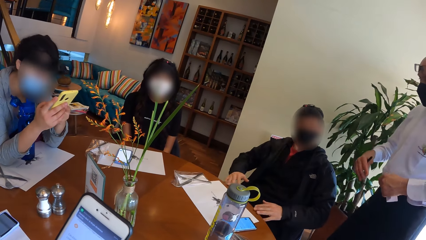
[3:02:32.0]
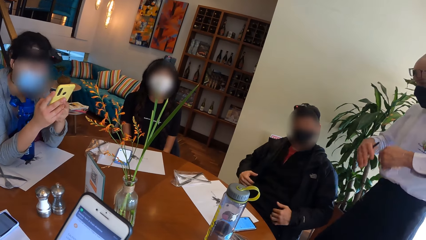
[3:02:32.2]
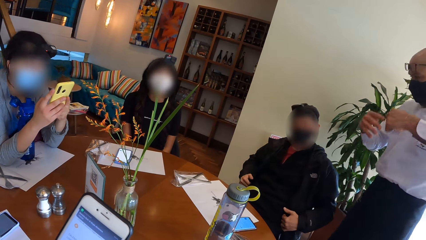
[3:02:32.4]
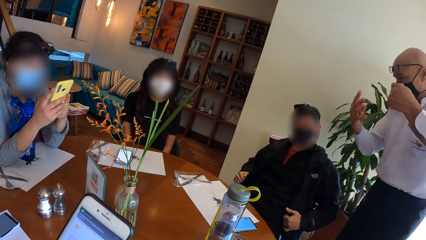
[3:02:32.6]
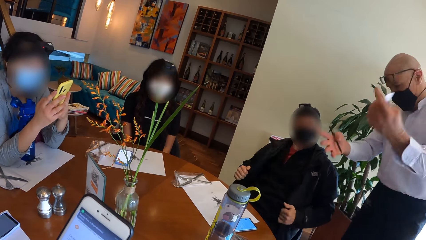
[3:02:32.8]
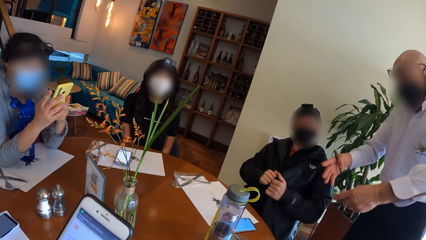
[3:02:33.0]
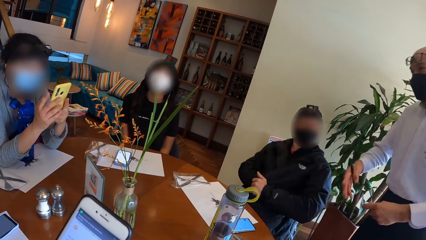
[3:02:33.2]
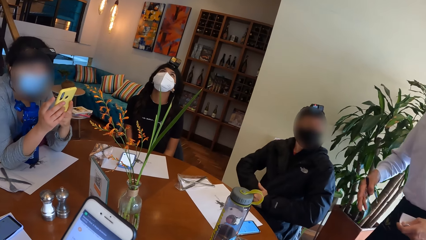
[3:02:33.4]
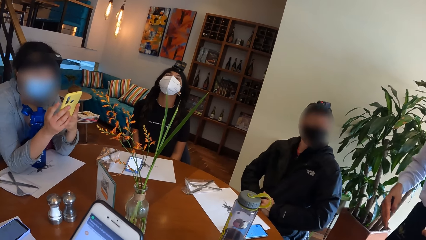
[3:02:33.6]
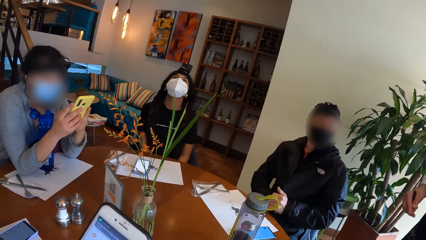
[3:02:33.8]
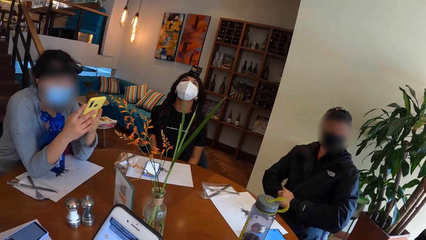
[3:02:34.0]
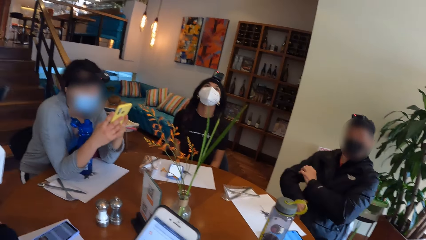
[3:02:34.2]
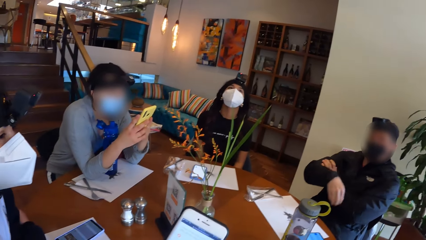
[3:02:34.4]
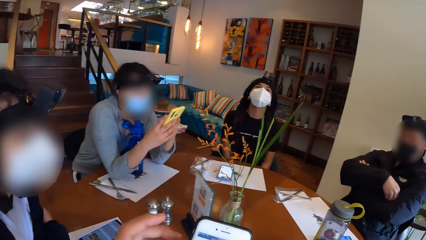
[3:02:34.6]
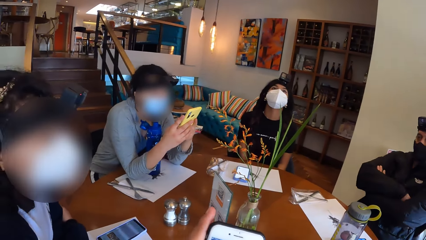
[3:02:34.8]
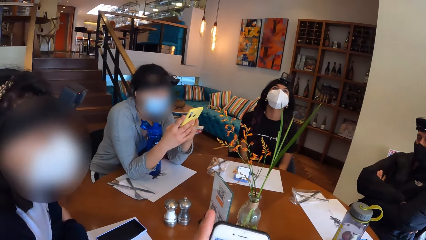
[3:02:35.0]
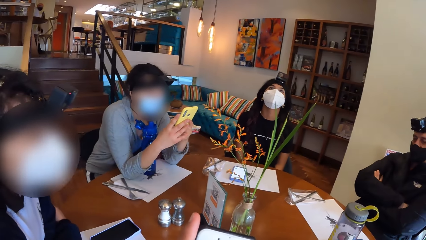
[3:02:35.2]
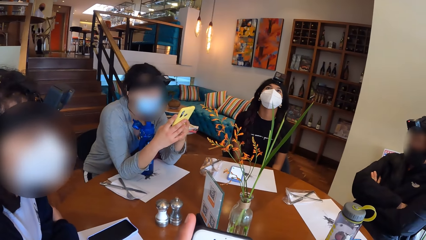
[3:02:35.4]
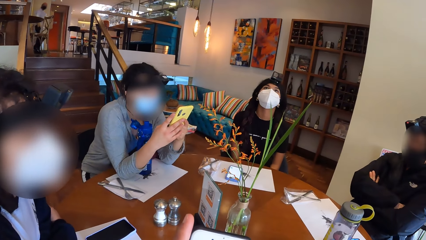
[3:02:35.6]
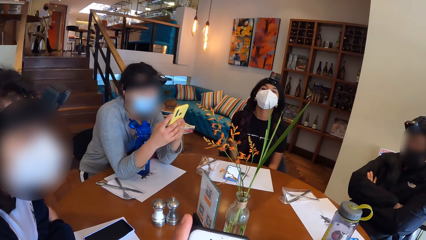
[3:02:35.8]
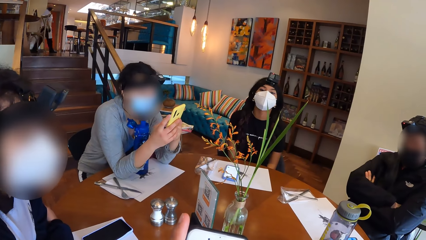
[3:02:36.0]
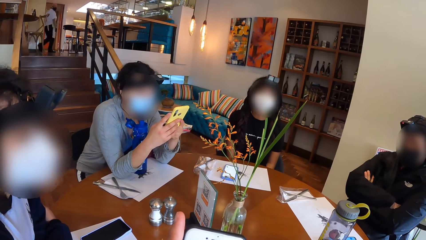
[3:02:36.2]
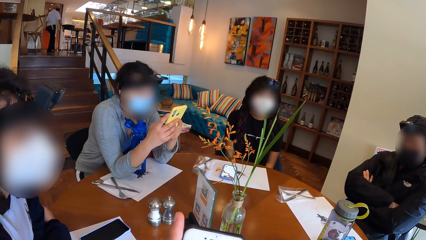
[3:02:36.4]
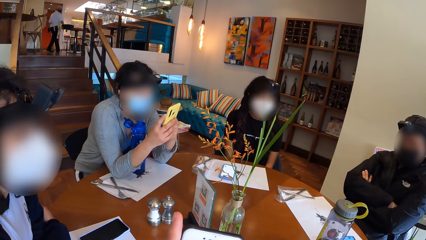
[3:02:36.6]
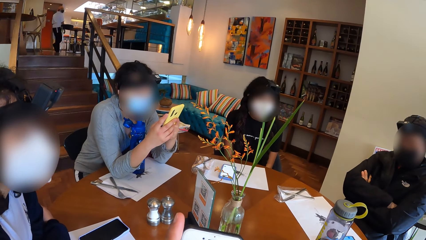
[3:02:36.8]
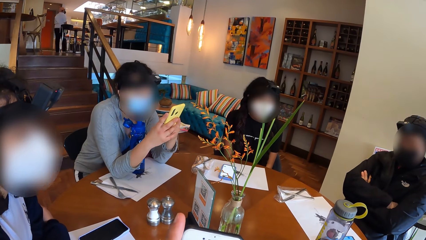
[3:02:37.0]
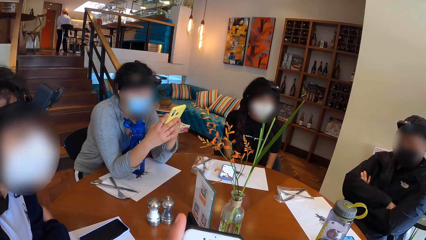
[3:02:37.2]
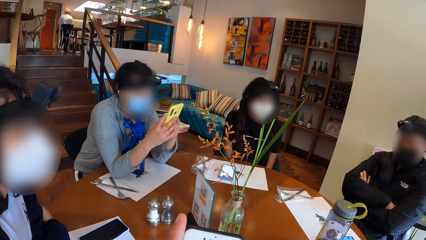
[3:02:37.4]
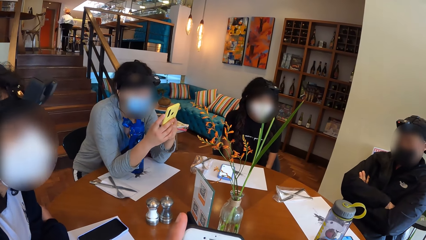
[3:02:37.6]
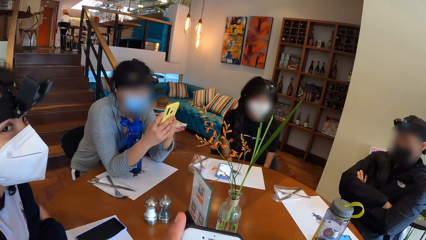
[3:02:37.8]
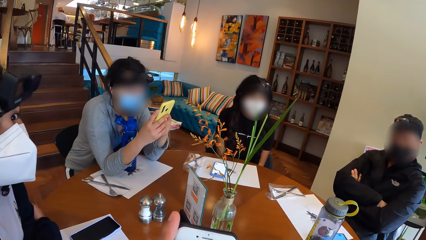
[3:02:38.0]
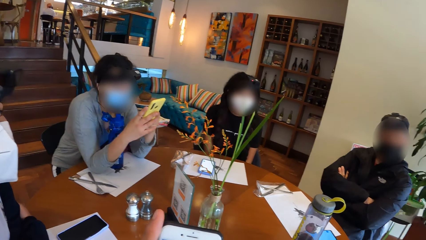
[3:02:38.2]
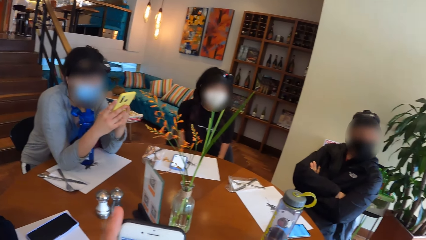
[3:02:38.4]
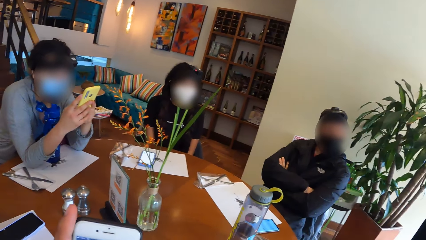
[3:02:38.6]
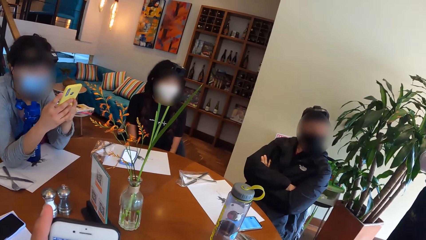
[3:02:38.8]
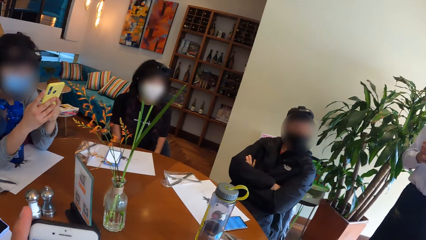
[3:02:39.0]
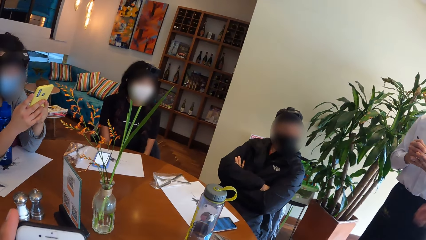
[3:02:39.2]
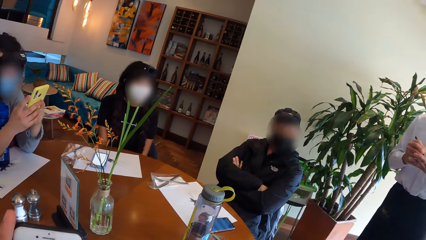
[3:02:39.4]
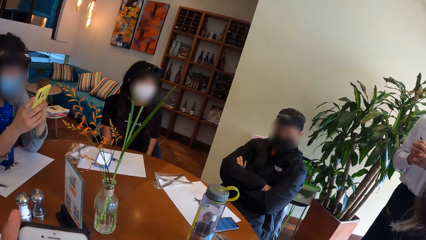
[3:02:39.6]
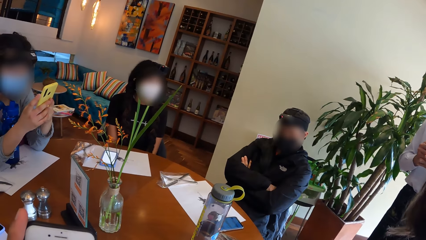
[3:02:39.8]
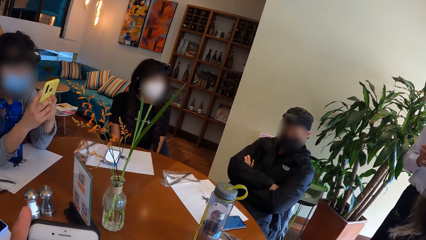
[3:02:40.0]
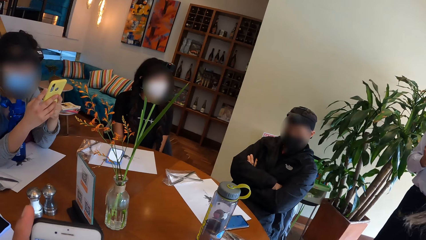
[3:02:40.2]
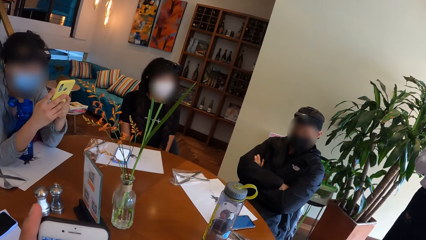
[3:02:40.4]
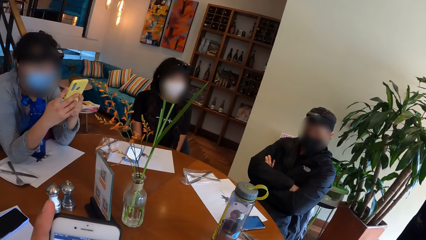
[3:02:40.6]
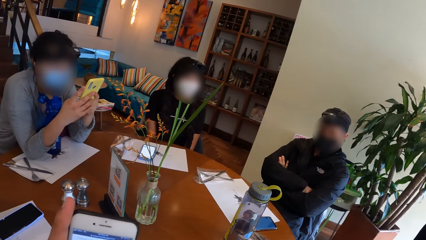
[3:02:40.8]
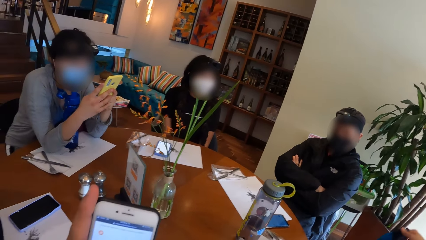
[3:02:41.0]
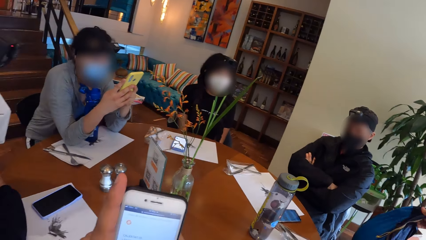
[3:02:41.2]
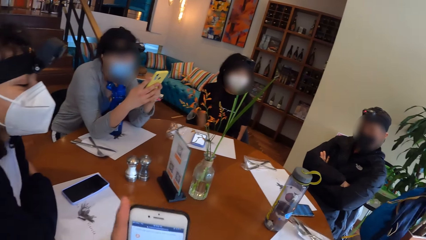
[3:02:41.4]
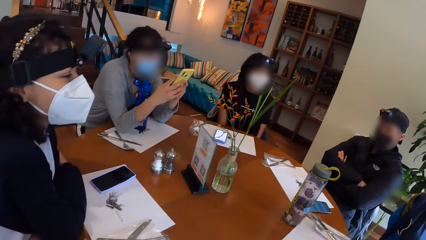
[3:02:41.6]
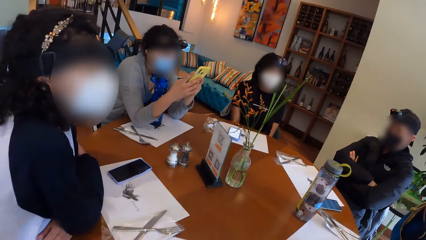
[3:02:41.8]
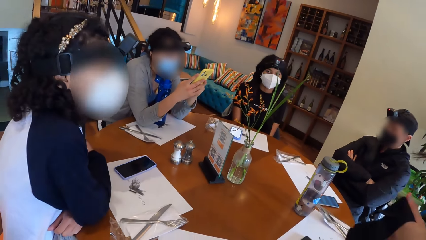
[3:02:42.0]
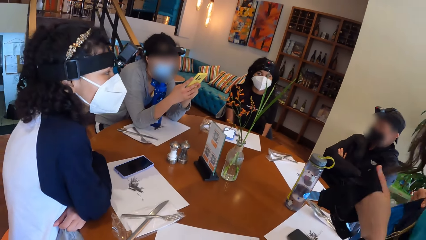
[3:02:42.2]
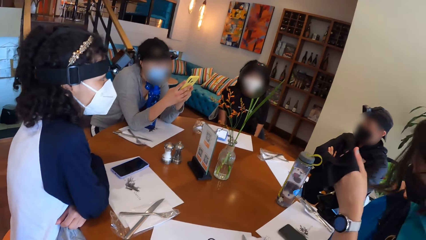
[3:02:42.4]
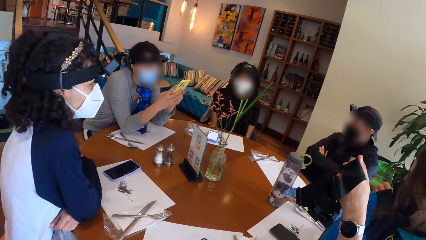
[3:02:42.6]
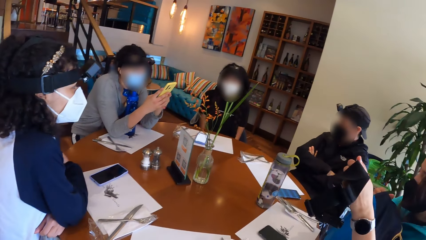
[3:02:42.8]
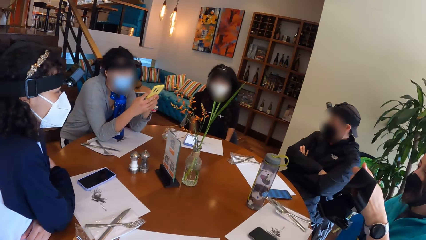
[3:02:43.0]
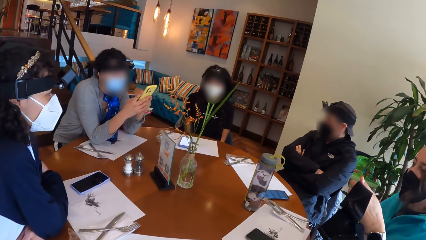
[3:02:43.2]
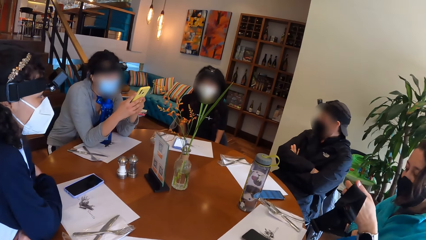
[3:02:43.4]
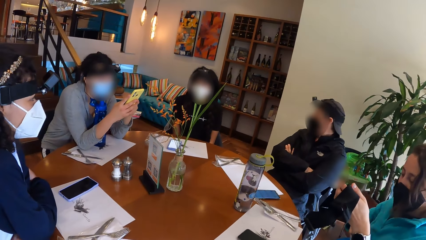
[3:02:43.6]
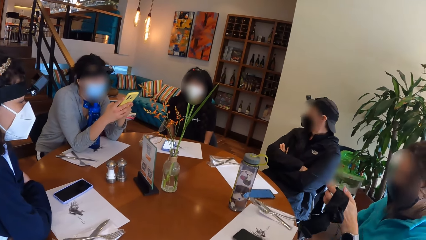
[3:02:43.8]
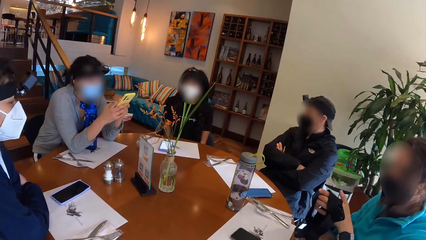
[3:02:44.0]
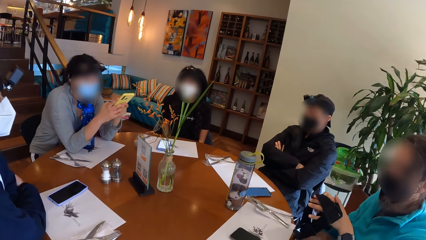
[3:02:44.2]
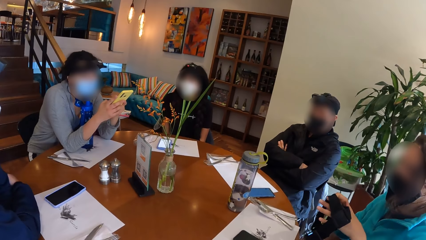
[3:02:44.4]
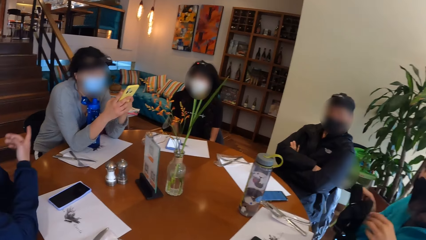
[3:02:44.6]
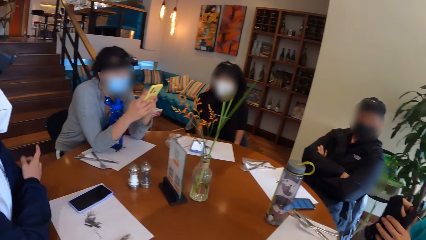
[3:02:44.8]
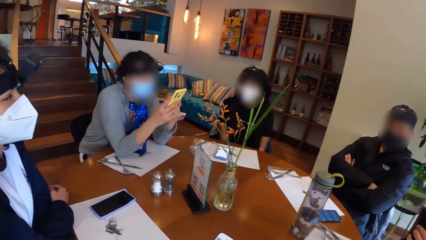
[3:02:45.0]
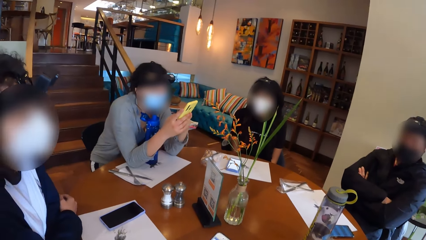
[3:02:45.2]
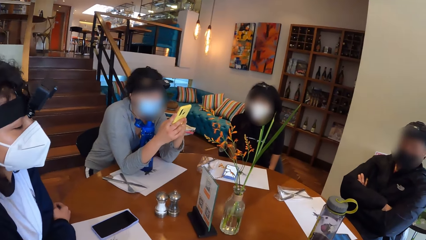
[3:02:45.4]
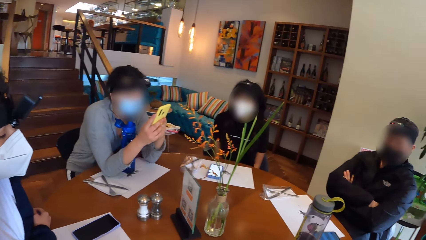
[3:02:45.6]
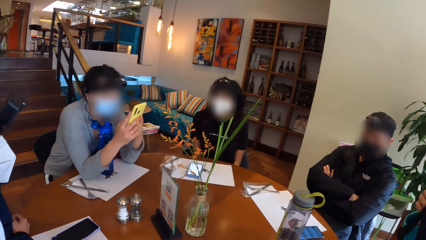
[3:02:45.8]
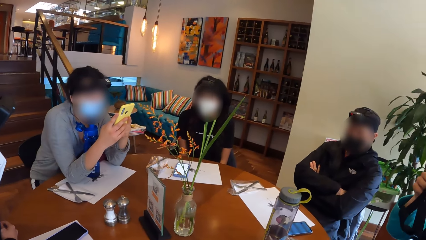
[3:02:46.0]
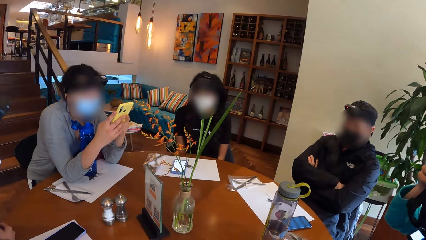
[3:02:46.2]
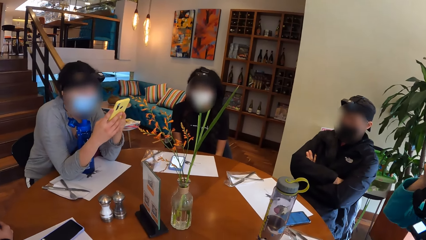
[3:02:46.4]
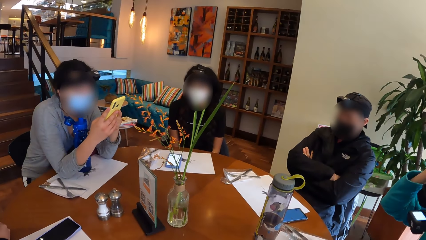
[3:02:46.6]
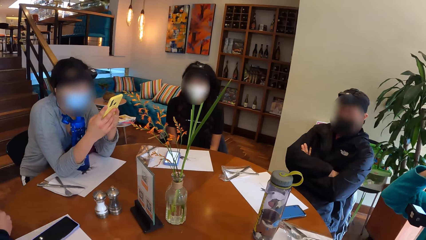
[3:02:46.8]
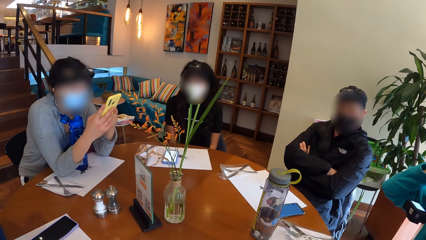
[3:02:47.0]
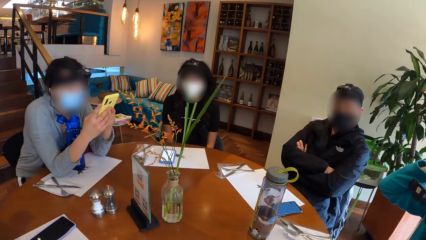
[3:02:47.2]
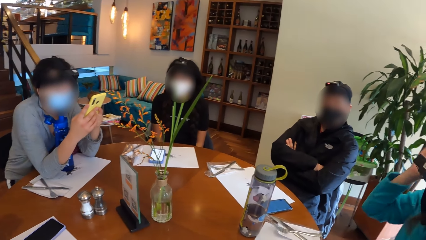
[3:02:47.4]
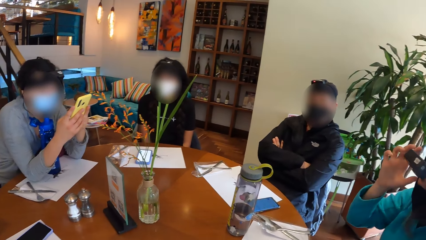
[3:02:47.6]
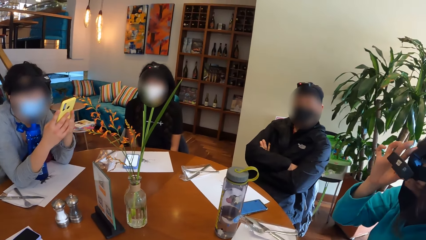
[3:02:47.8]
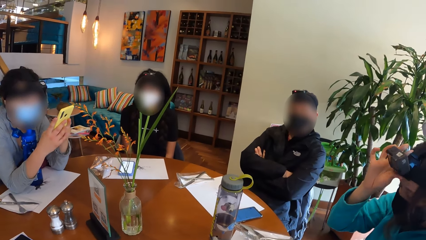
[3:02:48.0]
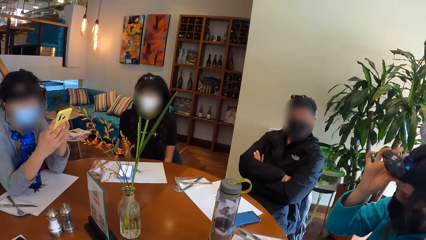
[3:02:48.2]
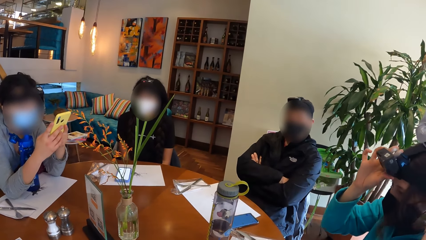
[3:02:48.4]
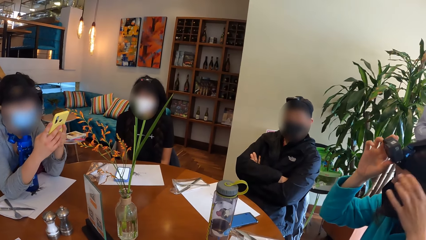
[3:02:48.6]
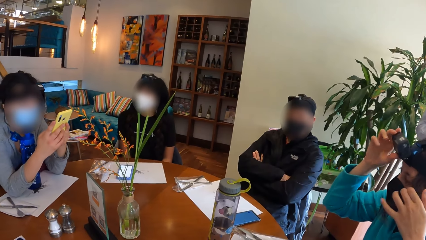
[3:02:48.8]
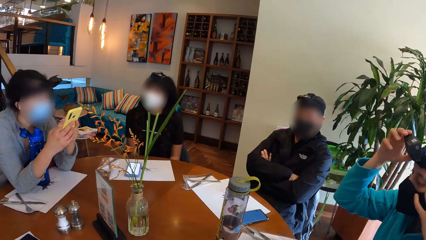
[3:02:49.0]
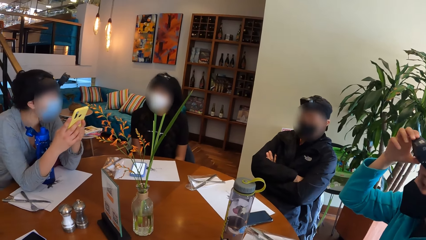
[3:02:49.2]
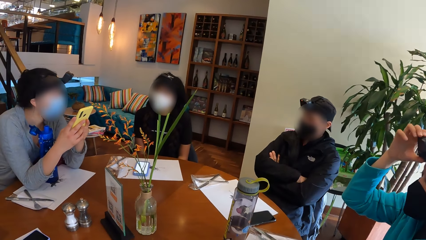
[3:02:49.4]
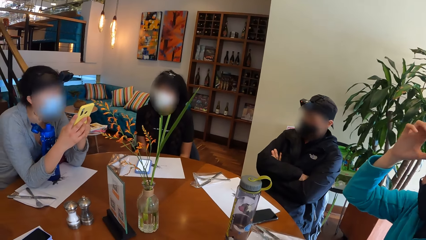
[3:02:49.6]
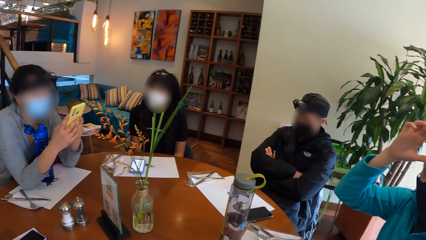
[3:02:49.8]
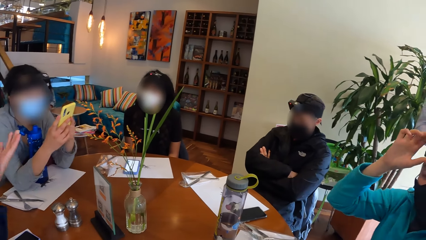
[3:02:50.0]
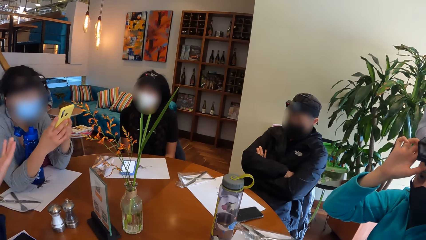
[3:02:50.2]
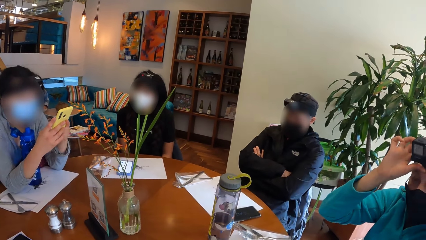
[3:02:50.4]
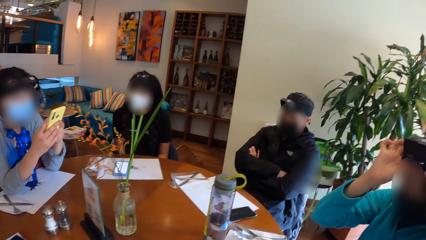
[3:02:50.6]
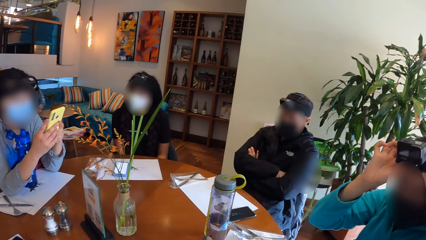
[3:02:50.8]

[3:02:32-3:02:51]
The man converses with another man. The other man writes on a piece of paper with his right hand. A woman adjusts her camera with both hands. The camera wearer looks around. The woman adjusts her camera with her left hand.
